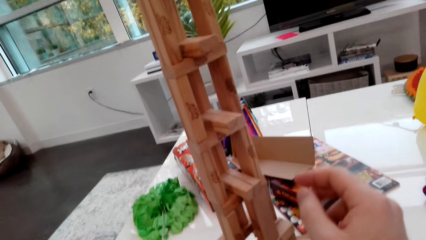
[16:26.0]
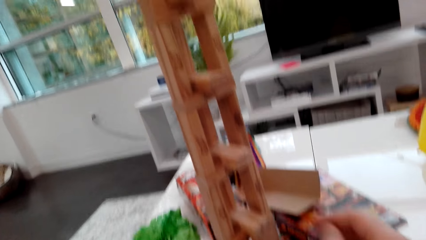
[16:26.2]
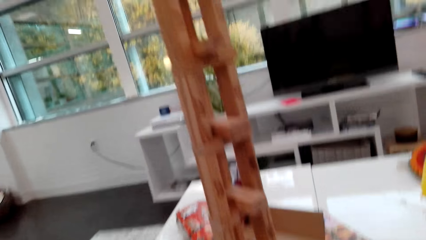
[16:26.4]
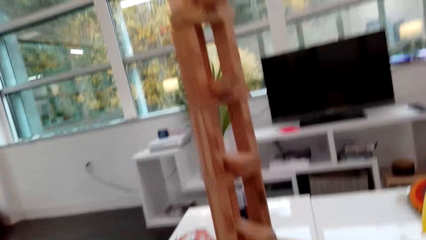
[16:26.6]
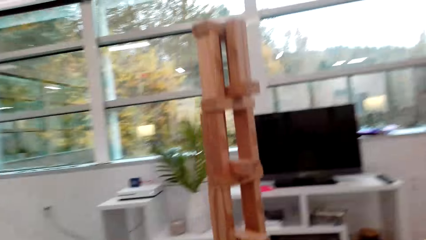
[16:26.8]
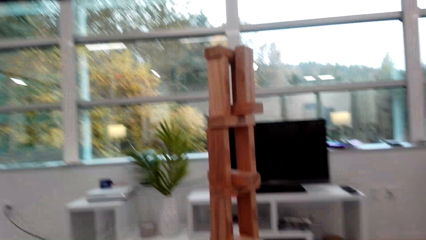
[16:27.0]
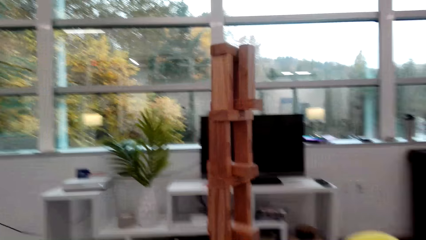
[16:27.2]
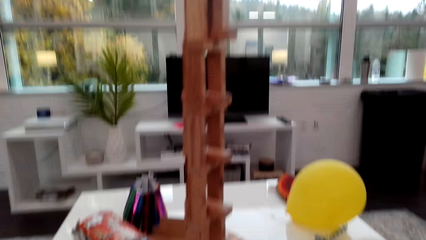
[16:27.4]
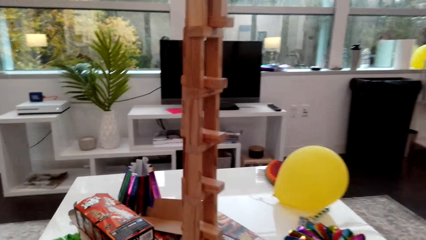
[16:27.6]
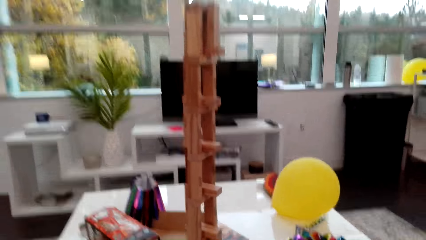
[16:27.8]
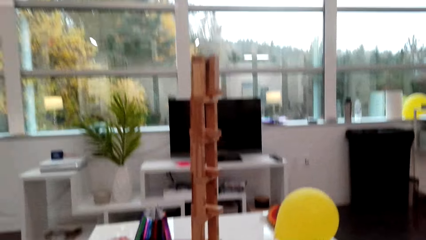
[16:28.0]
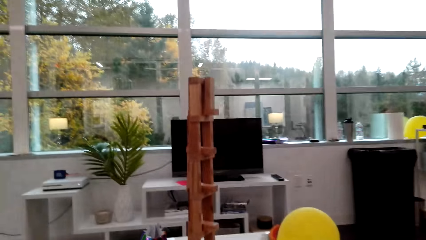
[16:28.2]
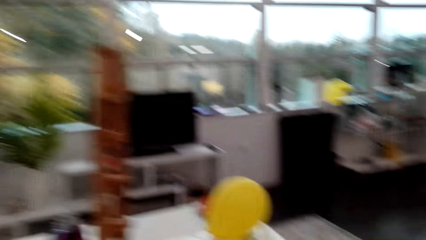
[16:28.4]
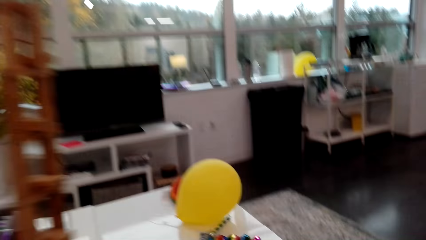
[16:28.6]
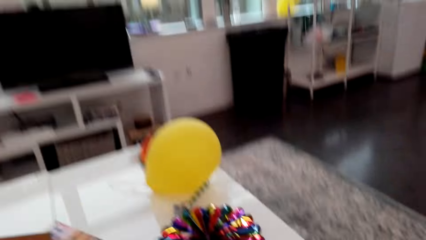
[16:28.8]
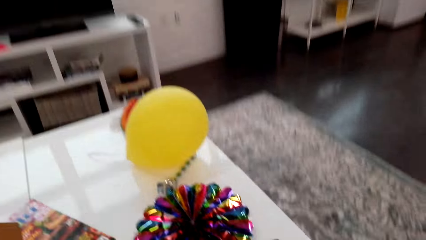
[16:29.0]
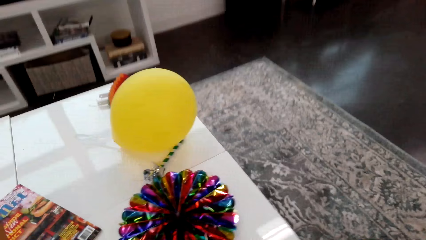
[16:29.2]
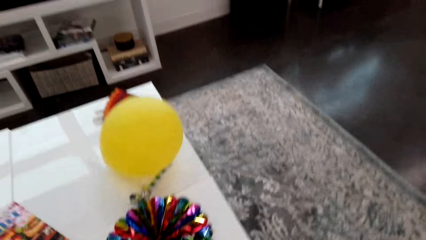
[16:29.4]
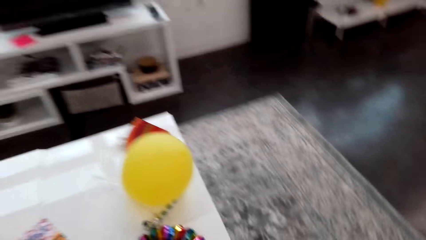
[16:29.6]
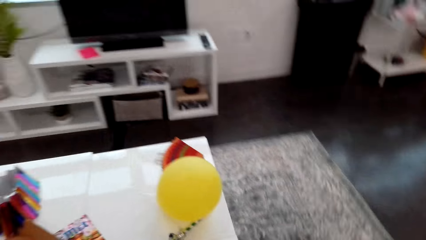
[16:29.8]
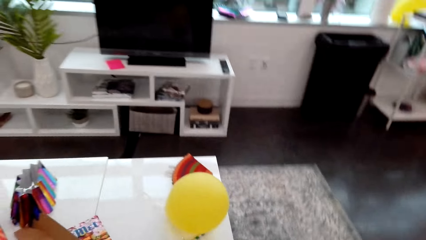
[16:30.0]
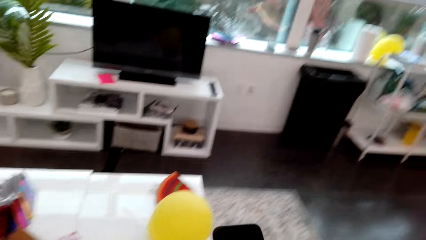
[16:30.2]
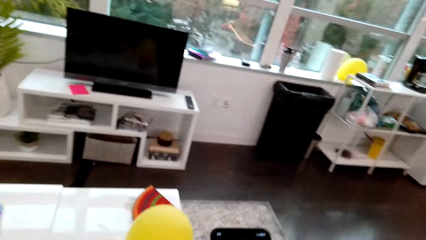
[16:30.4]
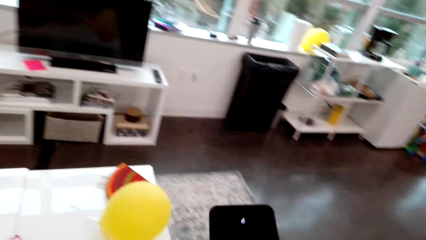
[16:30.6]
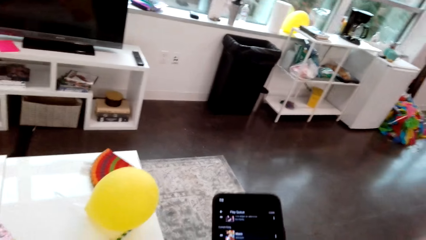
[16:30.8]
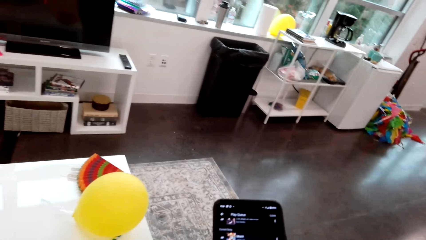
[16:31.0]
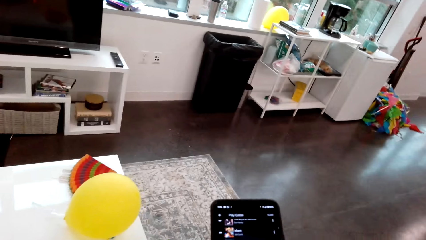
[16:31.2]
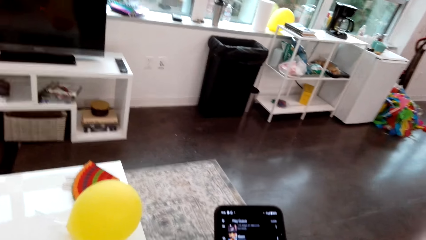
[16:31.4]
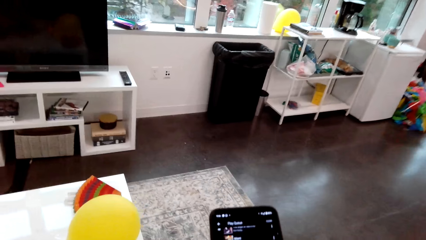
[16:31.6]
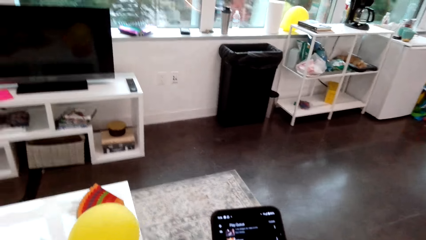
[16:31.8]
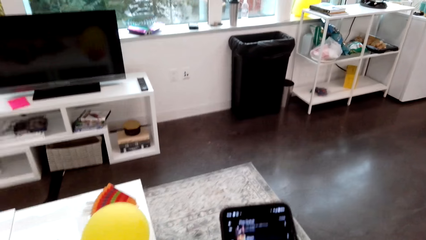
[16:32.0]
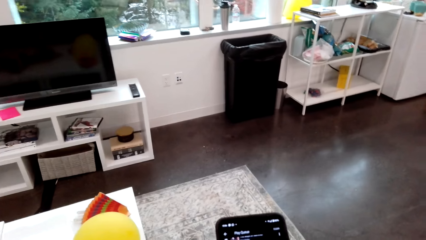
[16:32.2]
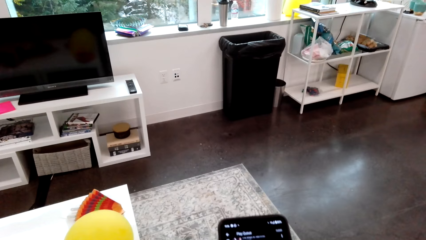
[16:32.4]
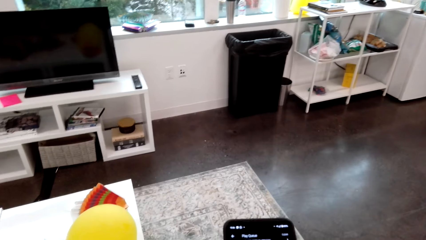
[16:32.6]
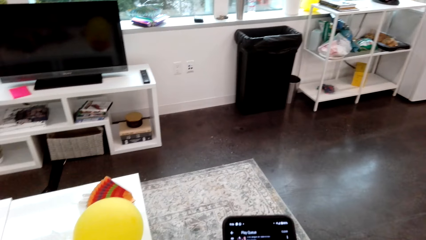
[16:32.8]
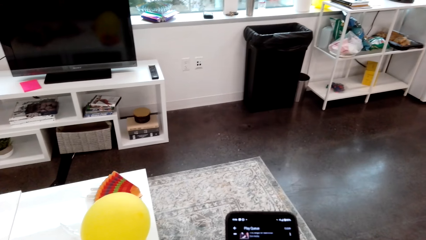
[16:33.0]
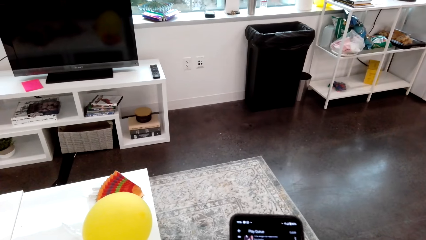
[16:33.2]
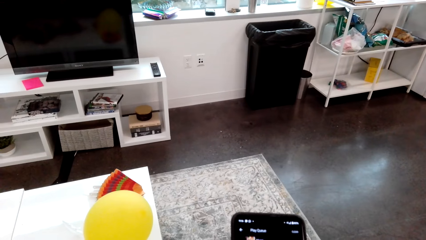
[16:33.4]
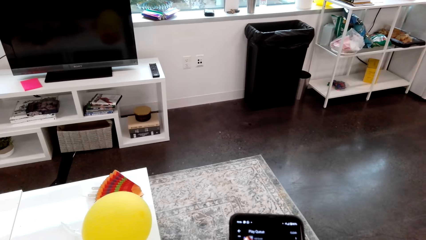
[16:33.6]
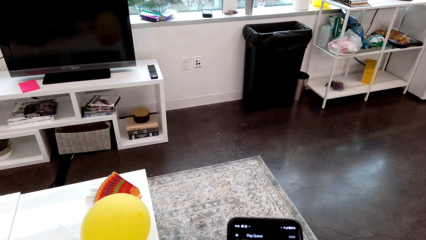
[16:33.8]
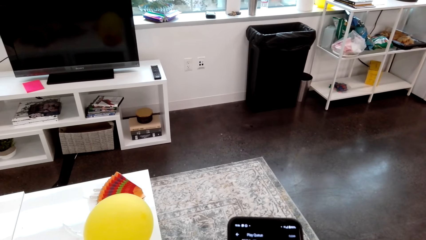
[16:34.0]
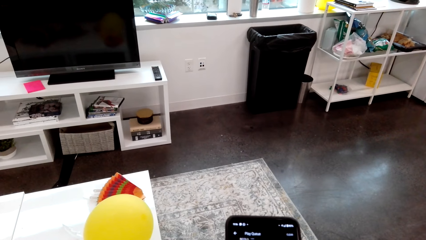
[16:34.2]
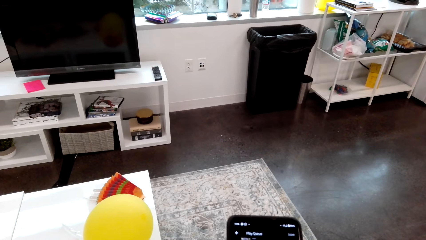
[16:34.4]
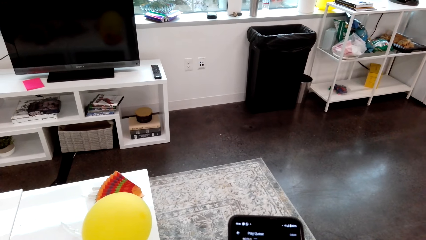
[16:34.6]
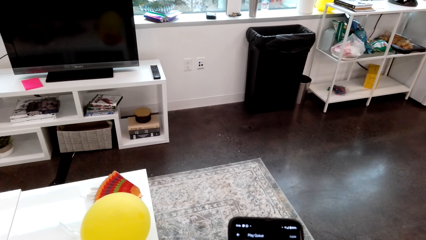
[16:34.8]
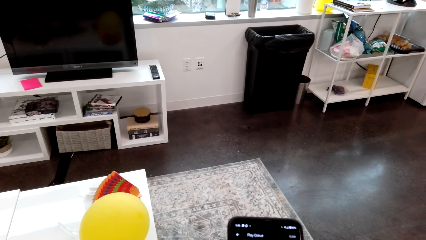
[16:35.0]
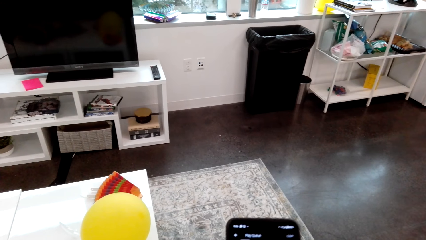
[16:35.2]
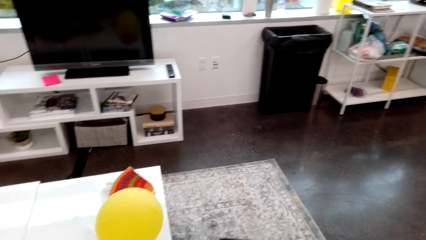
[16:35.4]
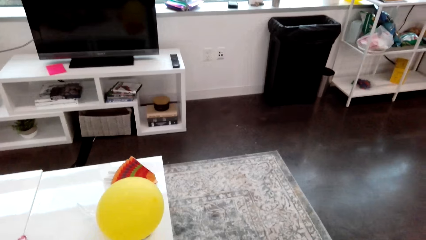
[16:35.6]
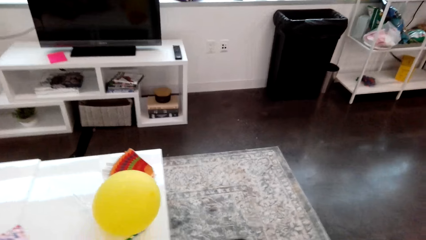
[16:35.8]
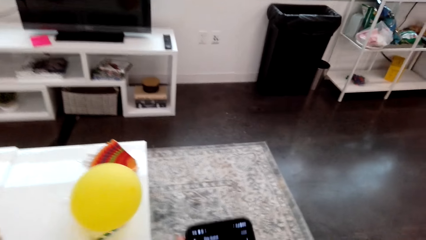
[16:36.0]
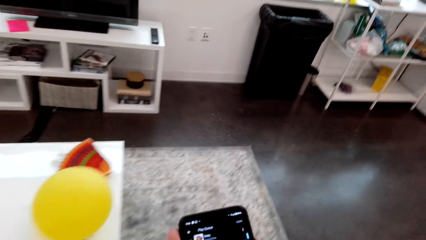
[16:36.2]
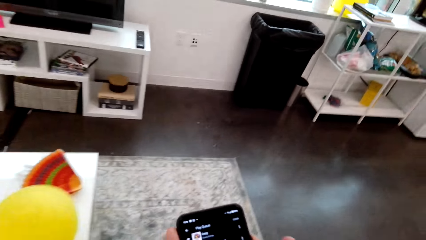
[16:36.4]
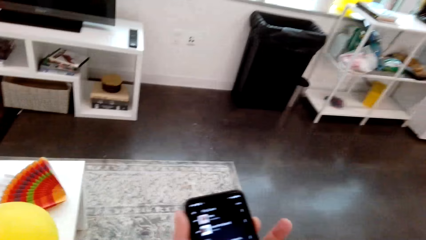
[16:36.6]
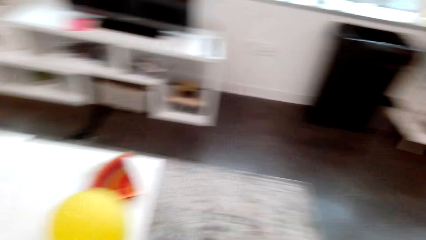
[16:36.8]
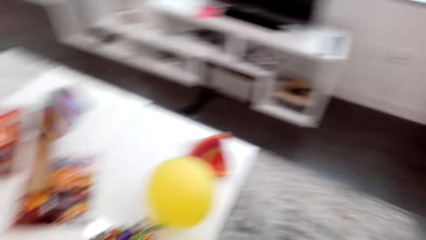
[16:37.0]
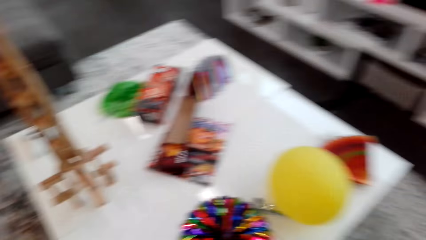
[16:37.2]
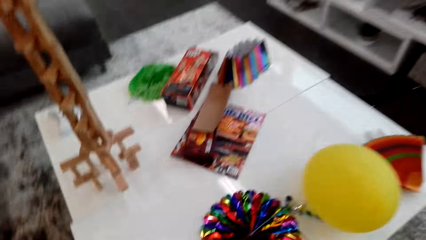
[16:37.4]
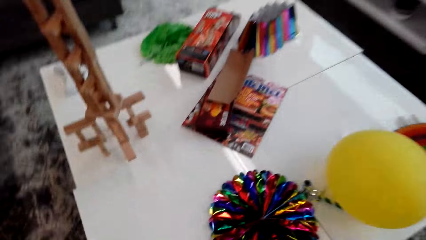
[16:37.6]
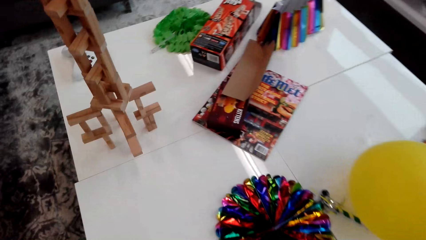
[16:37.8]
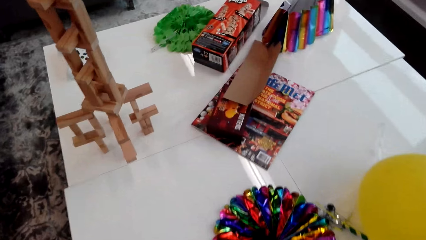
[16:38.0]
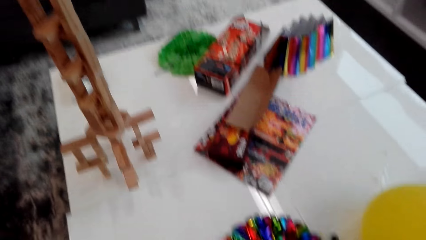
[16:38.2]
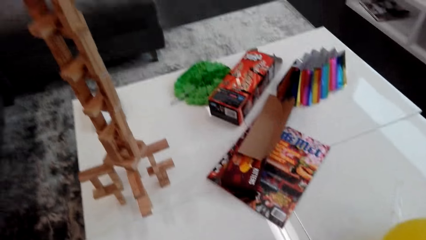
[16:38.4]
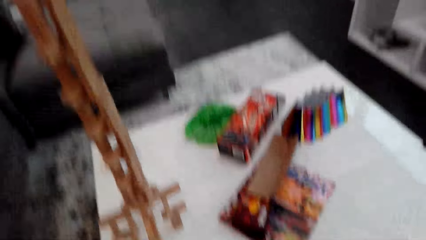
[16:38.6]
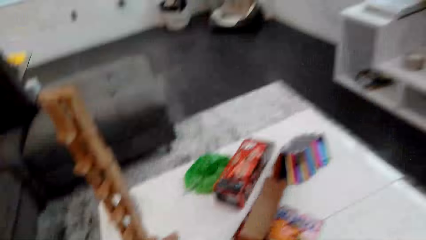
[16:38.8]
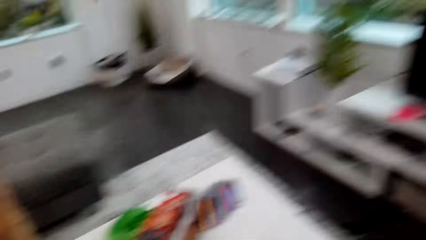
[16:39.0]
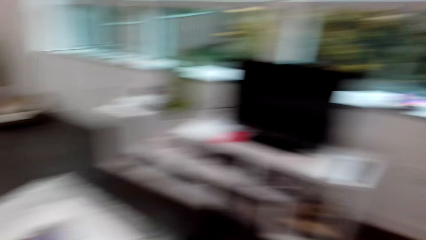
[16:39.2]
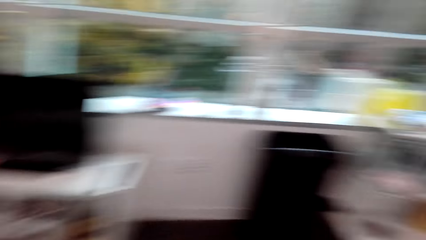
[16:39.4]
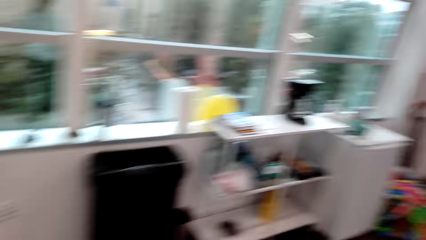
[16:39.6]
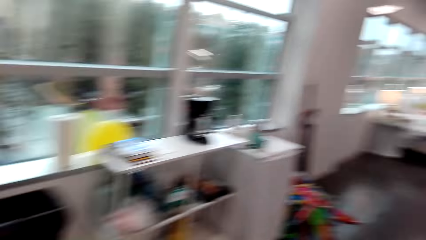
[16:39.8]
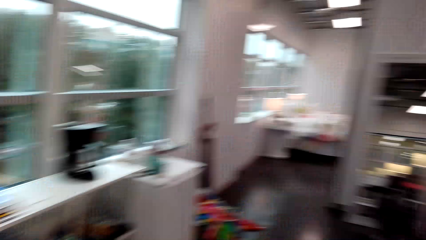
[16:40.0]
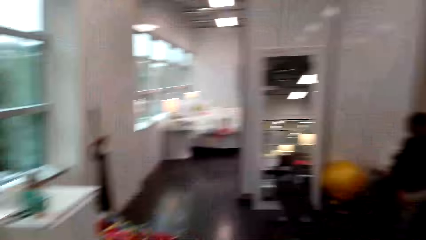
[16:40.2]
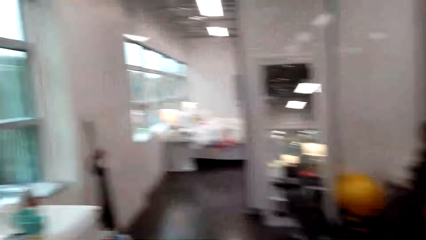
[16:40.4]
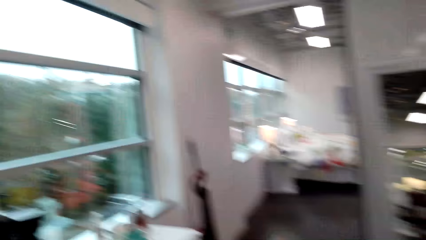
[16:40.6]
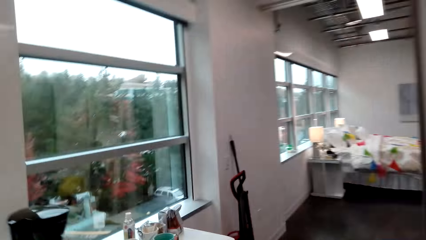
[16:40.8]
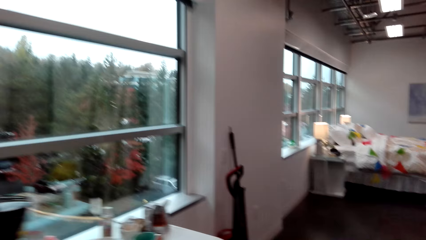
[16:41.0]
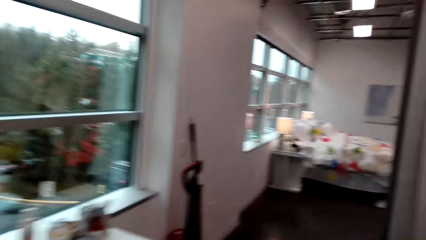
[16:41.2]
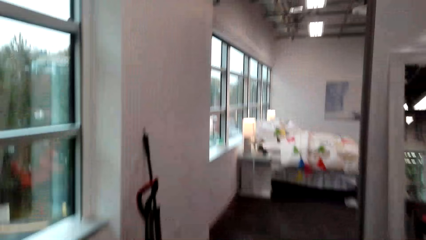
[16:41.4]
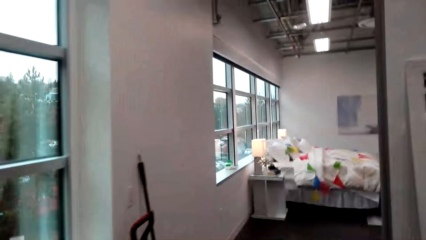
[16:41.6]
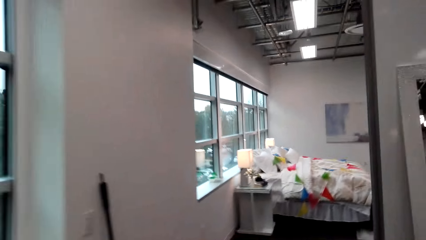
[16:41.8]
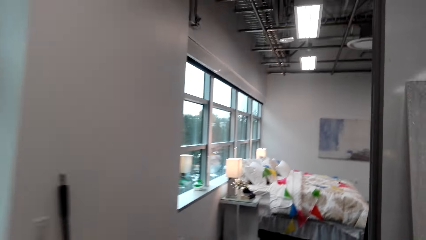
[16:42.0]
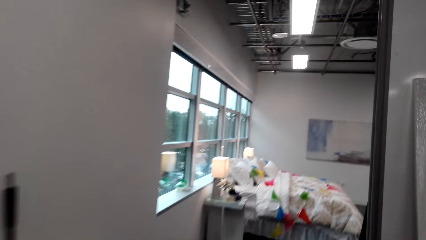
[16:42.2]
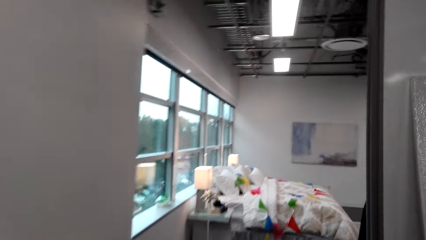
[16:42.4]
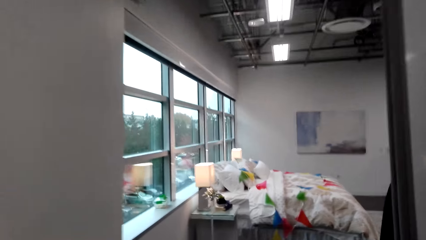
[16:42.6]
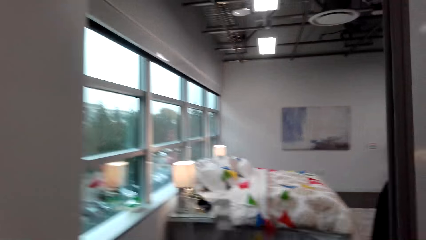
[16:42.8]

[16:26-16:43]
A man talks to the camera wearer. The camera wearer looks around. He operates his phone. He holds the phone. He looks around. He walks around the building.
